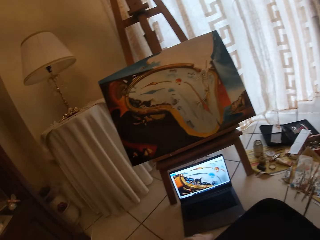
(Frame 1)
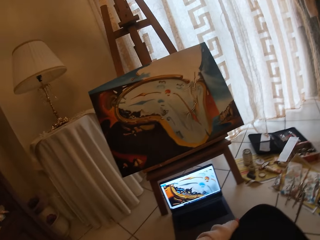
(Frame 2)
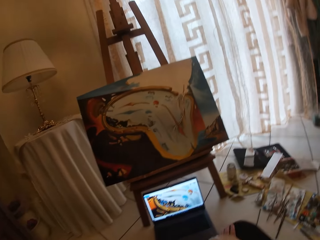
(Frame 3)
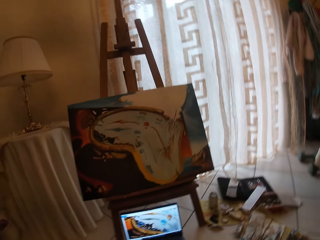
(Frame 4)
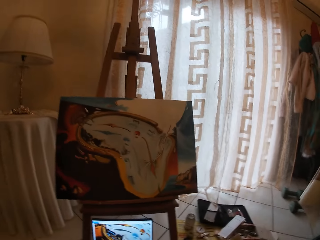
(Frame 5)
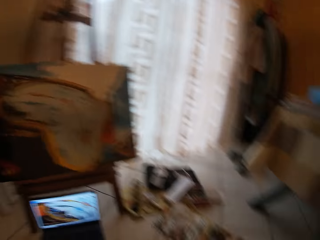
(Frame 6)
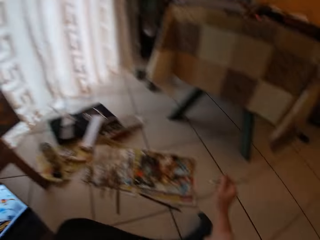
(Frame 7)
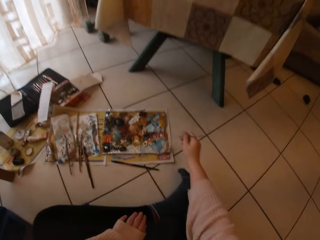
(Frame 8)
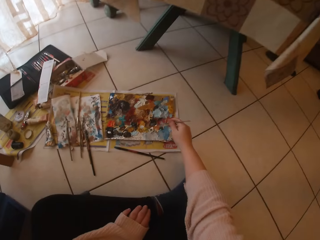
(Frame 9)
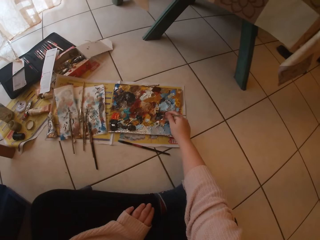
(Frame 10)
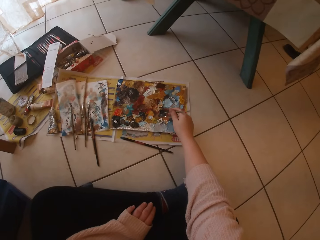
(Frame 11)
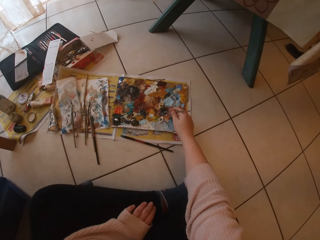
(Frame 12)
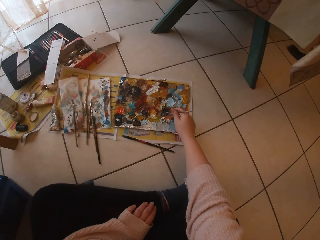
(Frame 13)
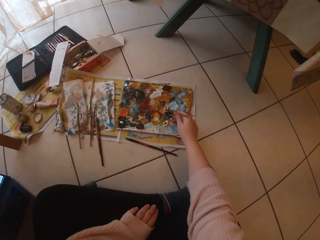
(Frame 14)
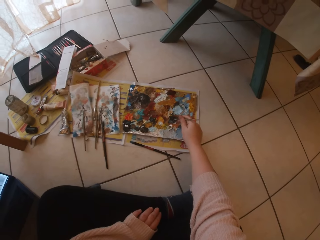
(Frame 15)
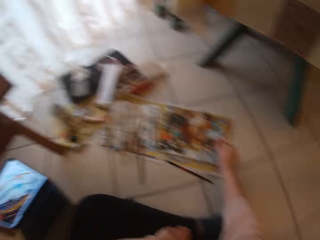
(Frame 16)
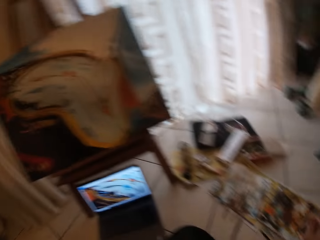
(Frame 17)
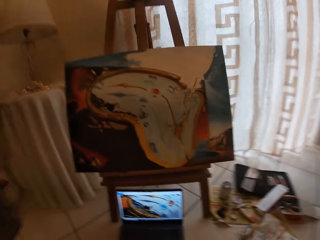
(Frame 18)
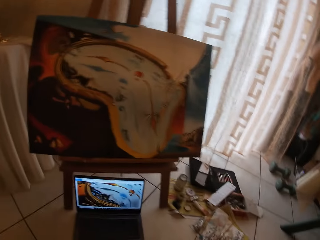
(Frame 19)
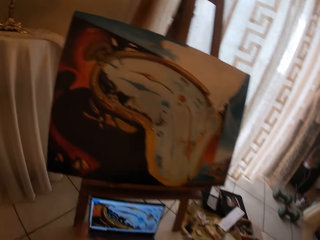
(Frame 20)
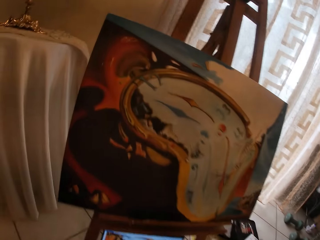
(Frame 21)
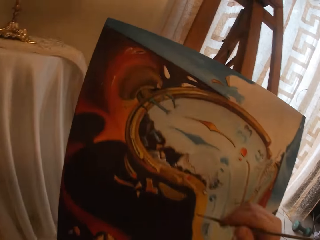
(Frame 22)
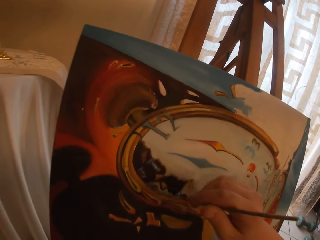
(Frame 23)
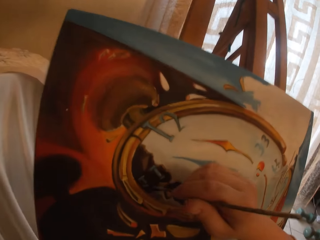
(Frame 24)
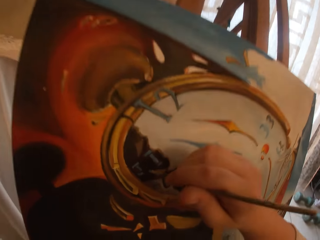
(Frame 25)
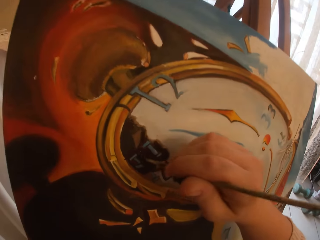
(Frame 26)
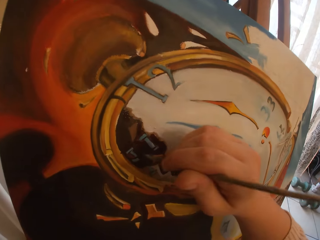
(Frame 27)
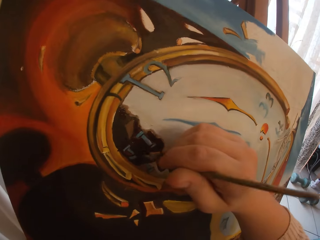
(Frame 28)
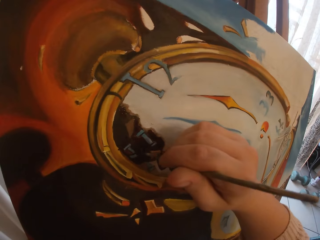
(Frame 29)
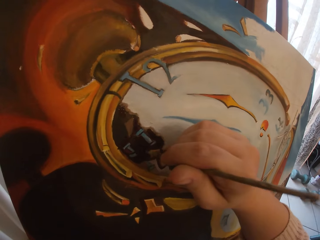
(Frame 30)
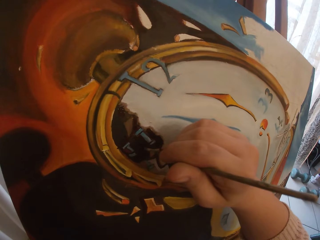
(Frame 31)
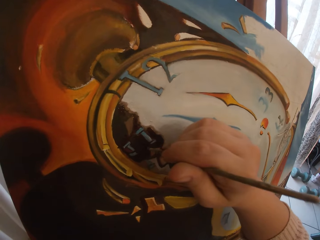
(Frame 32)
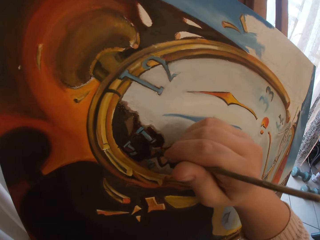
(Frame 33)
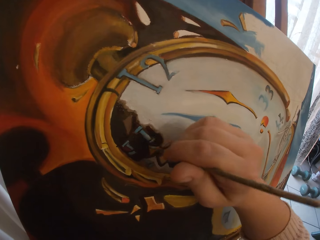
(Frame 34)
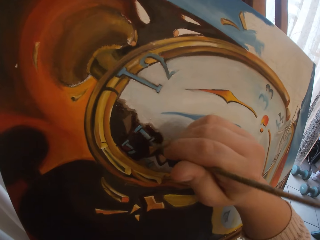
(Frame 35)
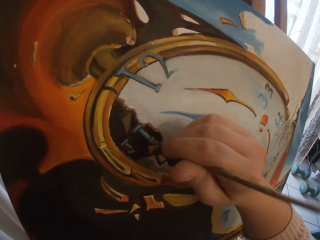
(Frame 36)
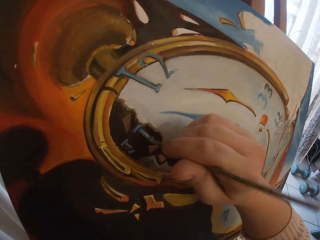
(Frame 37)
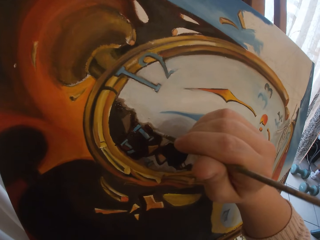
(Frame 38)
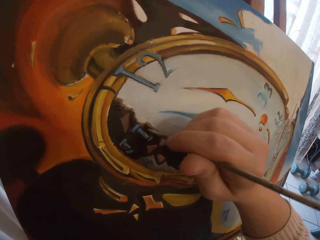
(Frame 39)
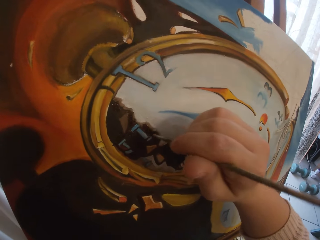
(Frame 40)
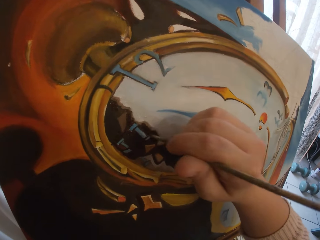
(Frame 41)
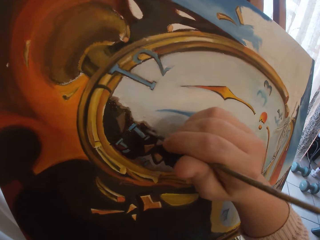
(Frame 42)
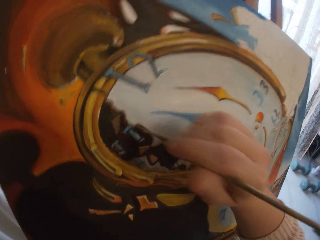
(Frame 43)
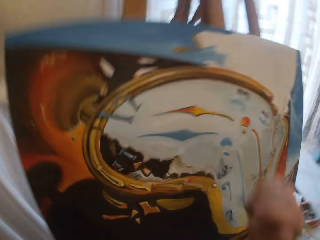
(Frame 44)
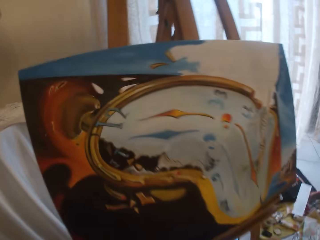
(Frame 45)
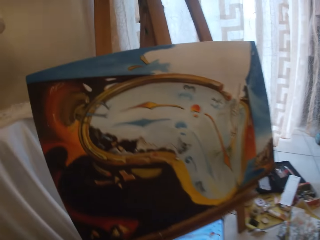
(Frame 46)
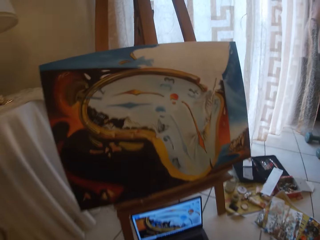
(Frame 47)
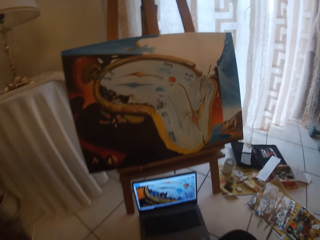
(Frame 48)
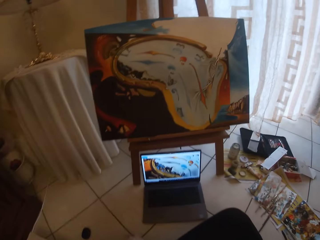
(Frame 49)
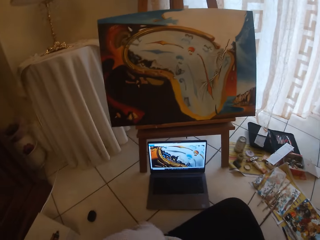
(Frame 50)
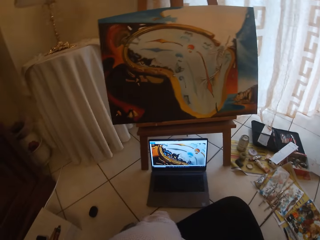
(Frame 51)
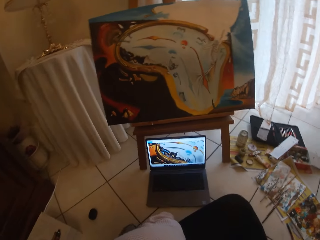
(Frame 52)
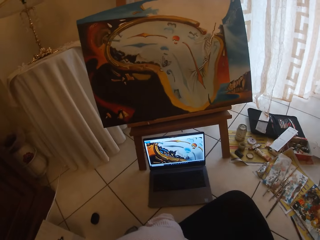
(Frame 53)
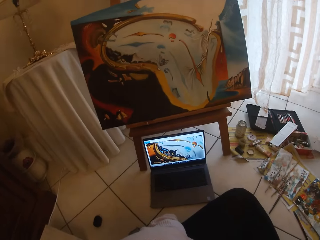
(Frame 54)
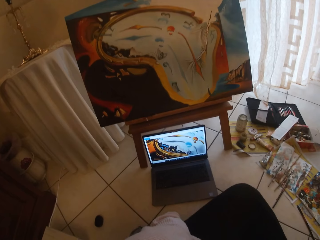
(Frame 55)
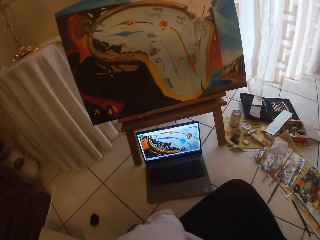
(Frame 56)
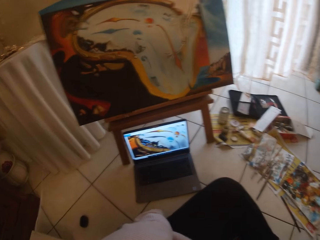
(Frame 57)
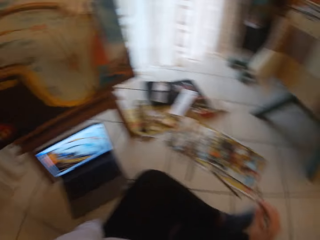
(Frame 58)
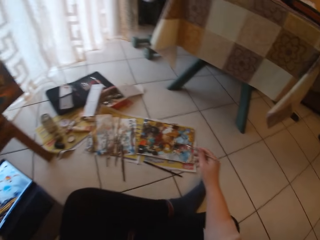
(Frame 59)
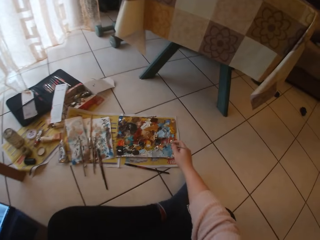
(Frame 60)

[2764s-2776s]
The camera wearer touches paint on the paper paint palette with the paintbrush in her hand. She turns over to the painting. She paints on the painting with the painting brush. She takes her hand off the canvas board. She stares at the painting and a laptop.

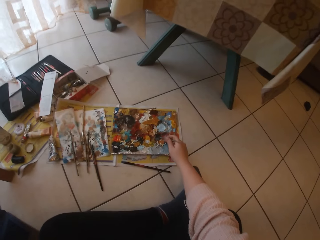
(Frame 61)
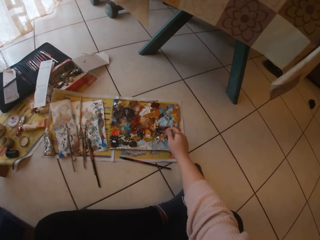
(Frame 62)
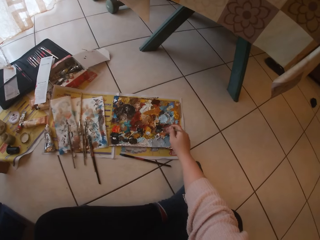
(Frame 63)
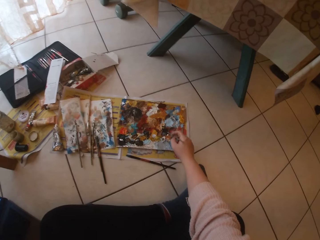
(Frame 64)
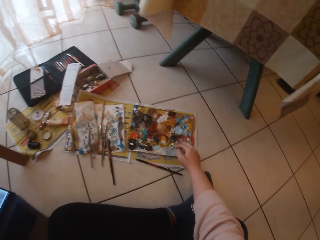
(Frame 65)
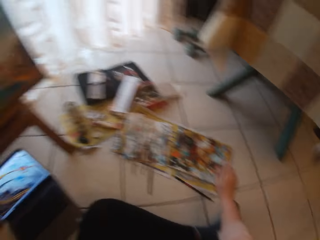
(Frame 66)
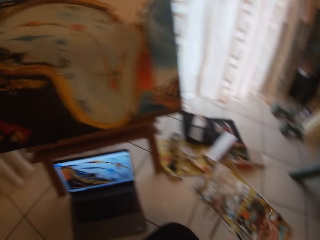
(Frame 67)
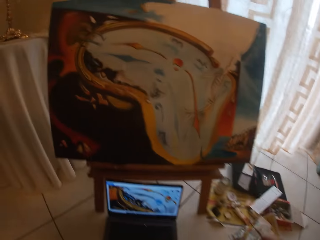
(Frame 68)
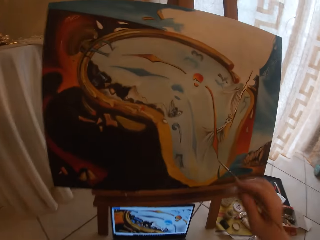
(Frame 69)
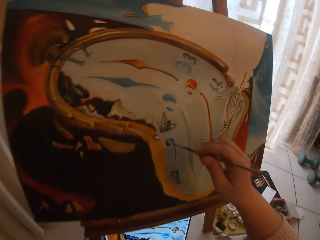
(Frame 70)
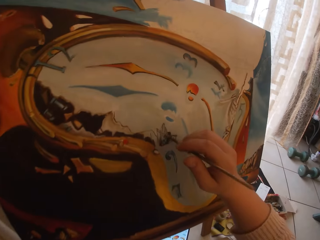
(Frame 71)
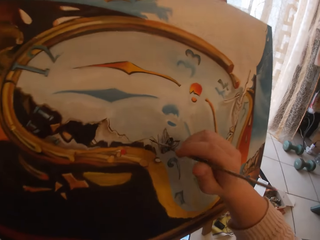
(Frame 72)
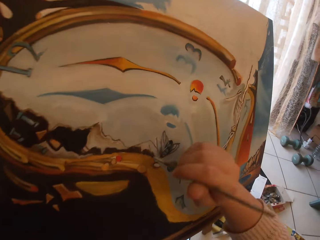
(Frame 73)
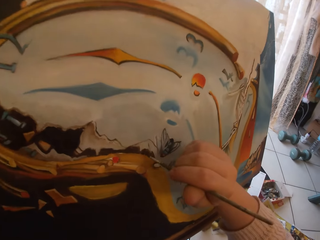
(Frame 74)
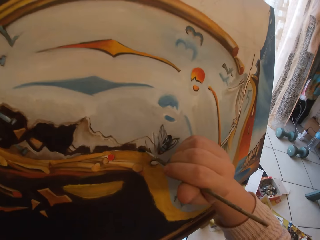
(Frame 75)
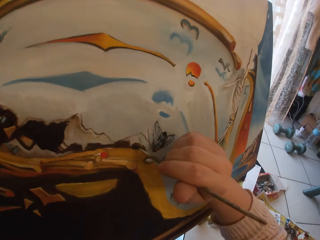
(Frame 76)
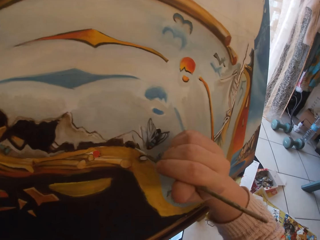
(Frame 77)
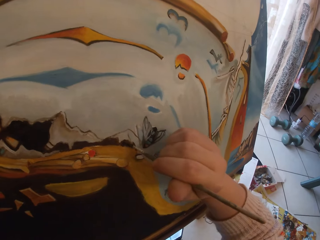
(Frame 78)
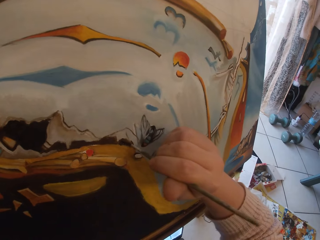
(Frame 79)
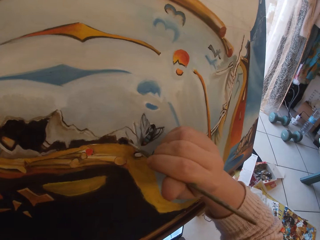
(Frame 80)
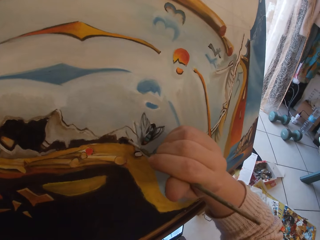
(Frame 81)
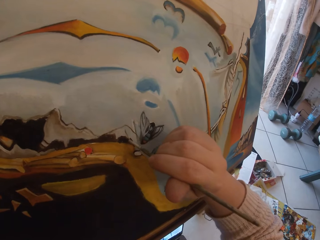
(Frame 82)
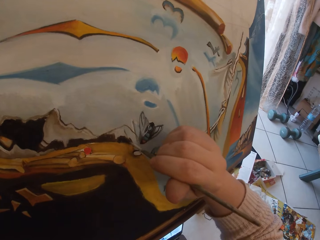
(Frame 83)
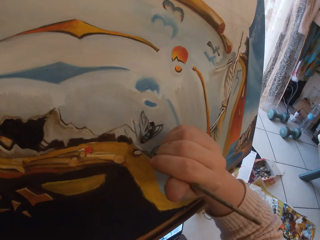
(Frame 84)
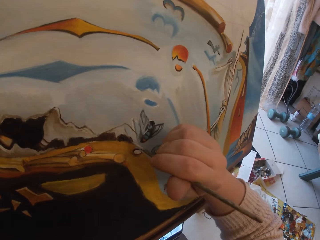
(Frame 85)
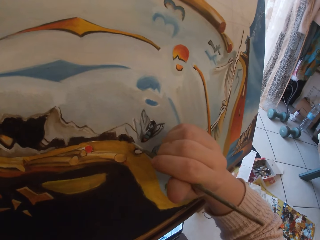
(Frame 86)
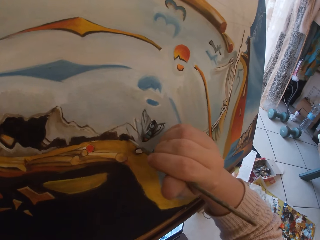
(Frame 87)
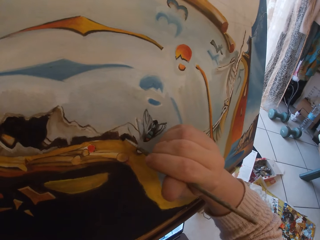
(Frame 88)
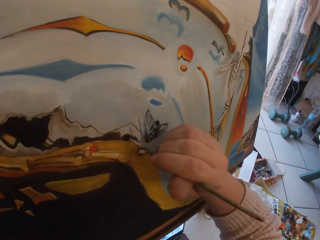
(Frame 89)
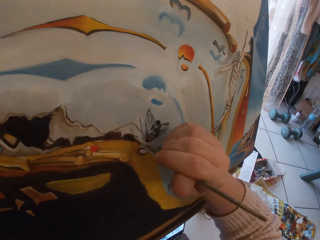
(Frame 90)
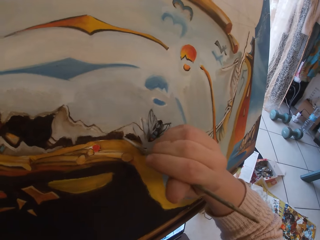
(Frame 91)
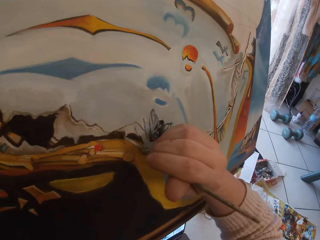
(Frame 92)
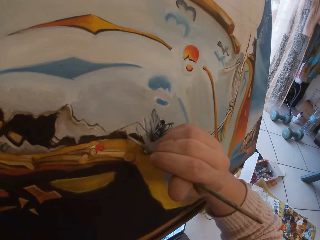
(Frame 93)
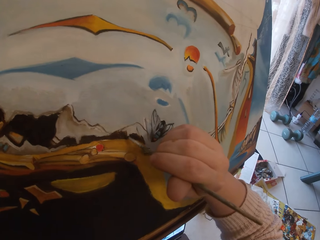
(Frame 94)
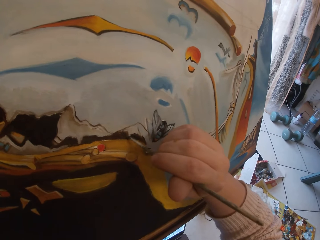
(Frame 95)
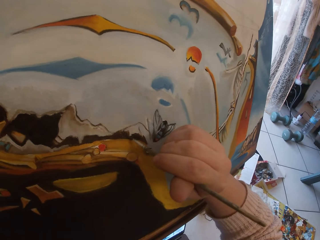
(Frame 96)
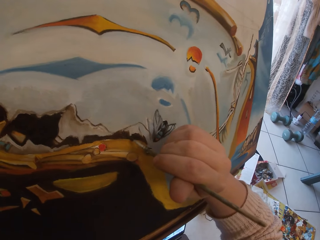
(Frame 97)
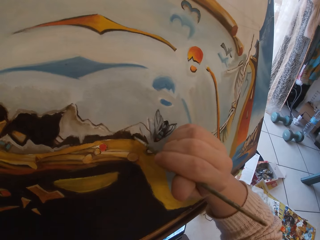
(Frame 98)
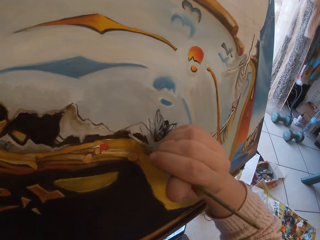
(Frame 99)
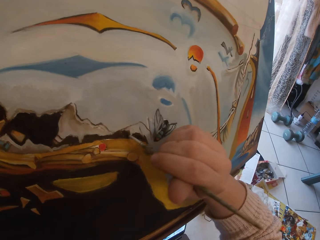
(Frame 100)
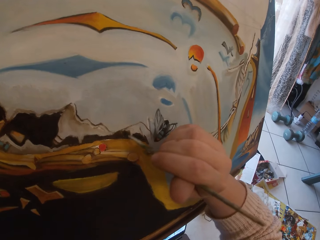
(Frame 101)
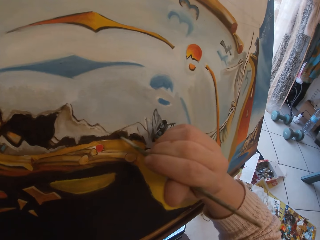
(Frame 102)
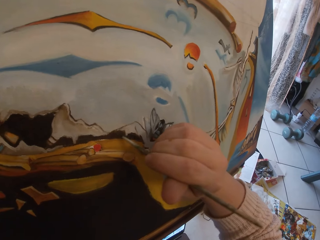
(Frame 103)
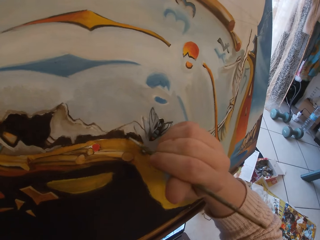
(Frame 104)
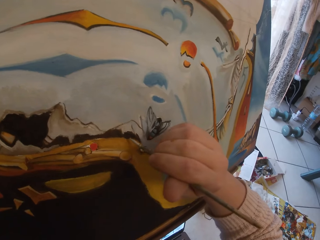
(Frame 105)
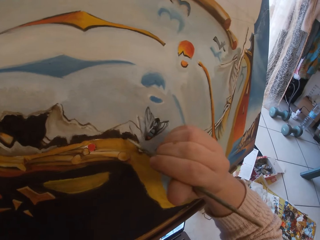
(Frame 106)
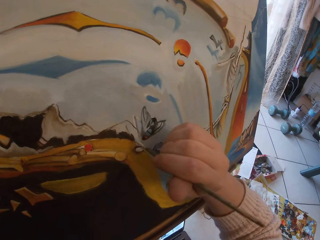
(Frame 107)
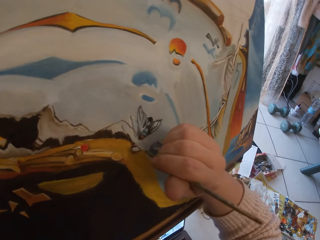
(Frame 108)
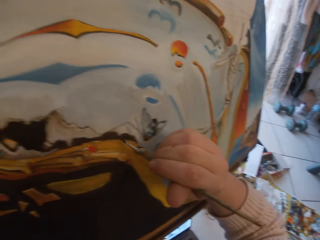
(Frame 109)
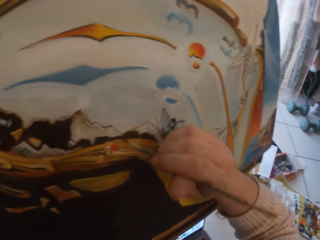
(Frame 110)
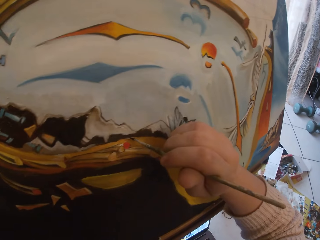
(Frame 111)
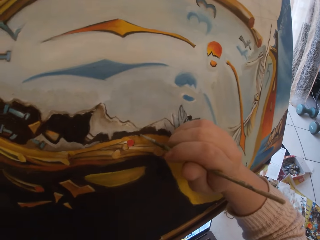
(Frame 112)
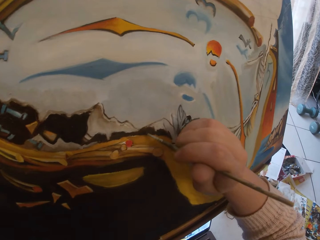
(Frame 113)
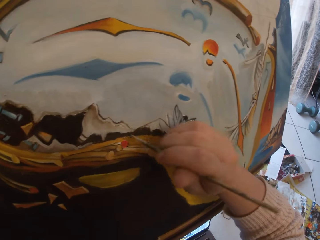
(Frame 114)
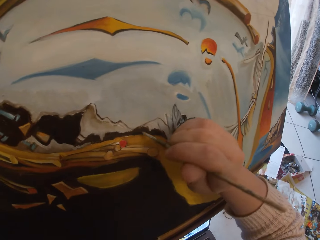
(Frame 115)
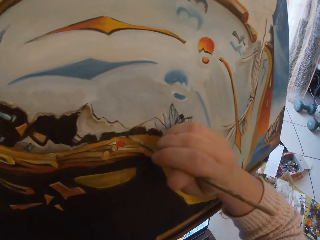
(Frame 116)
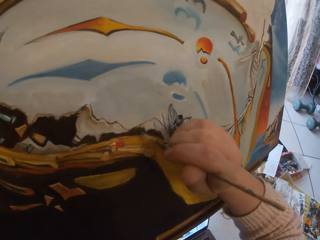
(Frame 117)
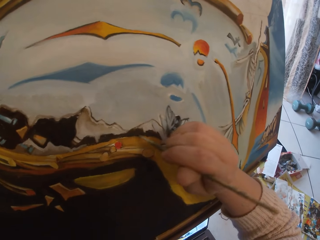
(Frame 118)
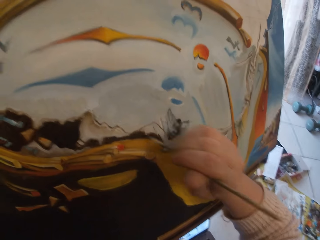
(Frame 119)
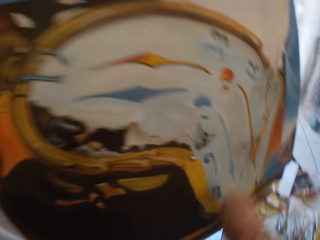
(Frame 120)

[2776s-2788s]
The camera wearer touches paint on the paper paint palette with the paintbrush in her hand. She paints on a painting with the painting brush.
